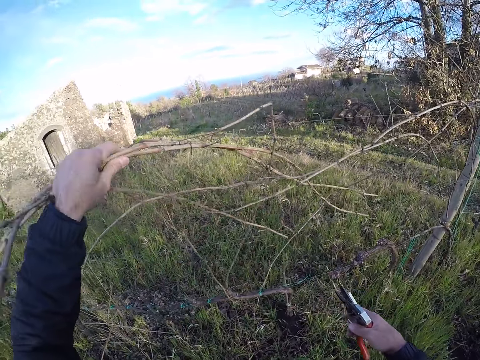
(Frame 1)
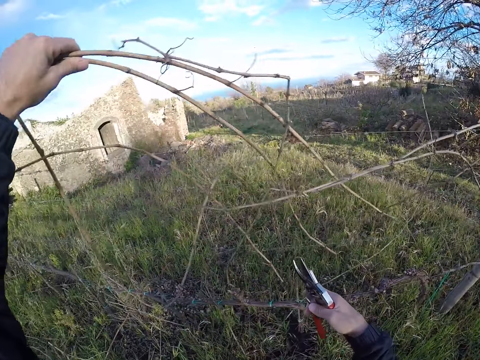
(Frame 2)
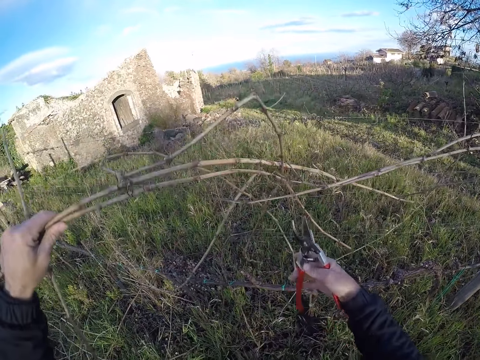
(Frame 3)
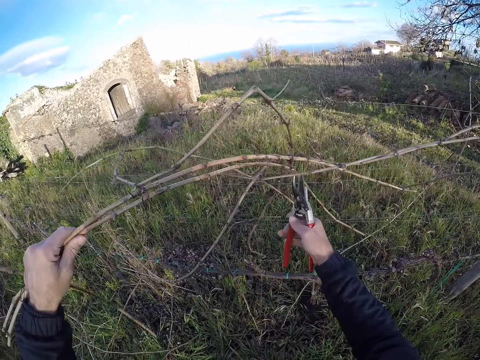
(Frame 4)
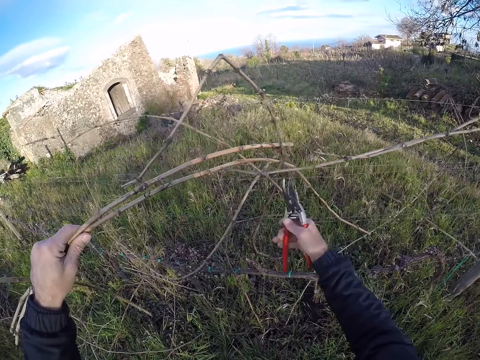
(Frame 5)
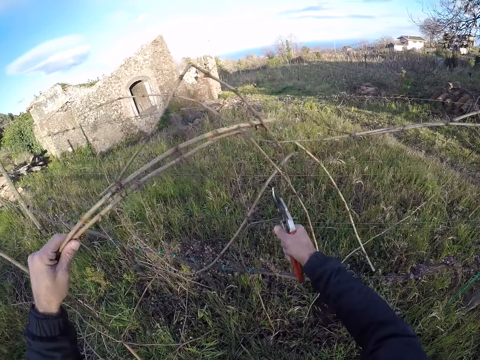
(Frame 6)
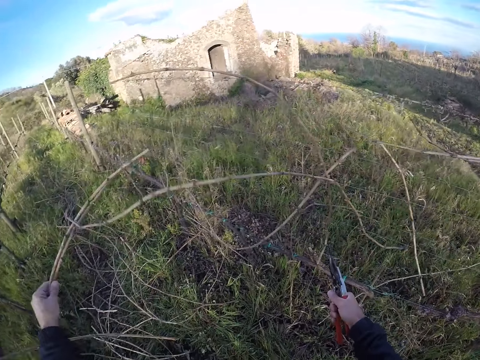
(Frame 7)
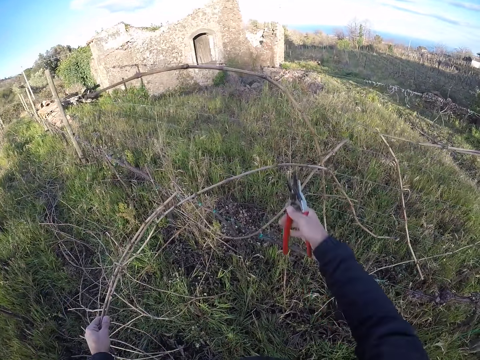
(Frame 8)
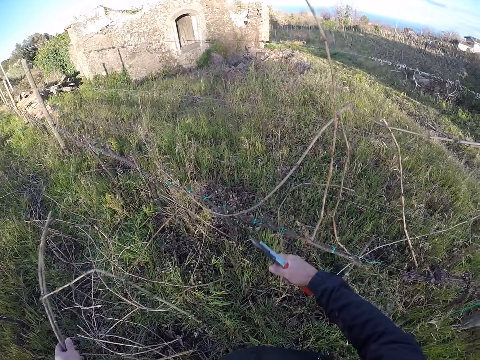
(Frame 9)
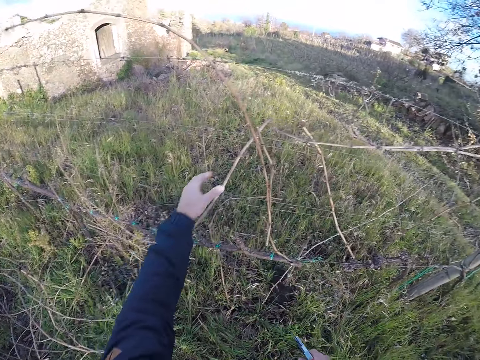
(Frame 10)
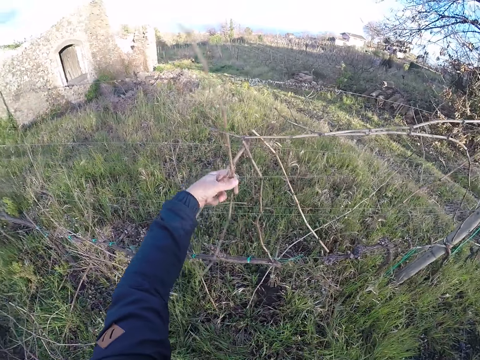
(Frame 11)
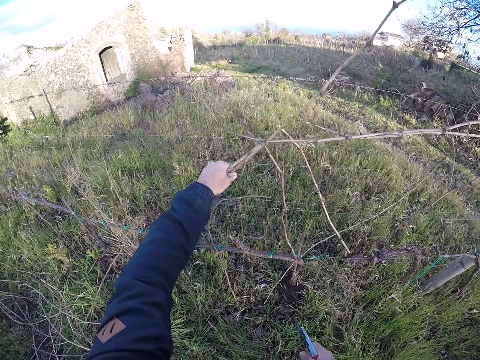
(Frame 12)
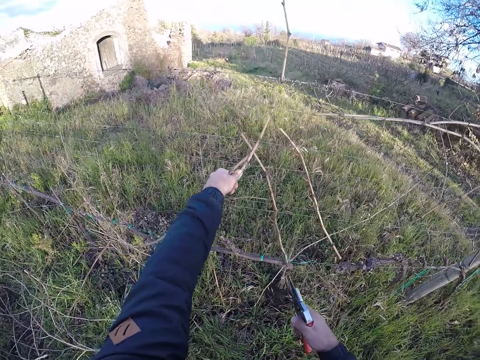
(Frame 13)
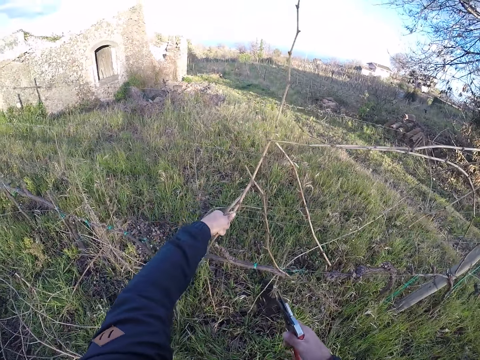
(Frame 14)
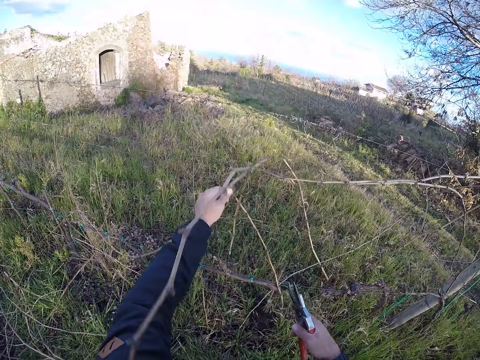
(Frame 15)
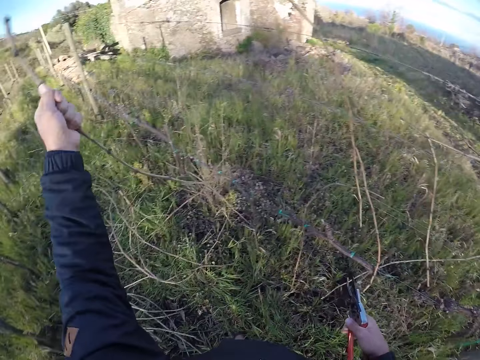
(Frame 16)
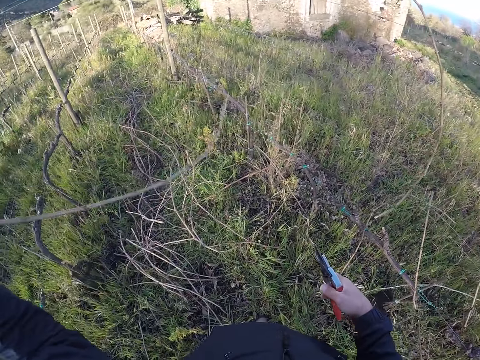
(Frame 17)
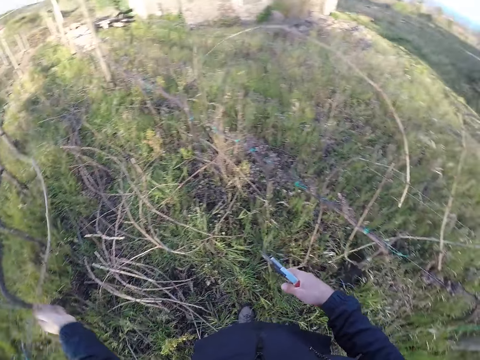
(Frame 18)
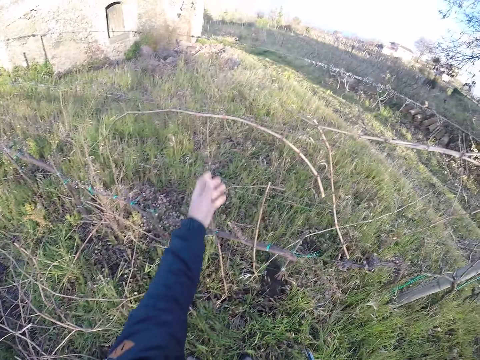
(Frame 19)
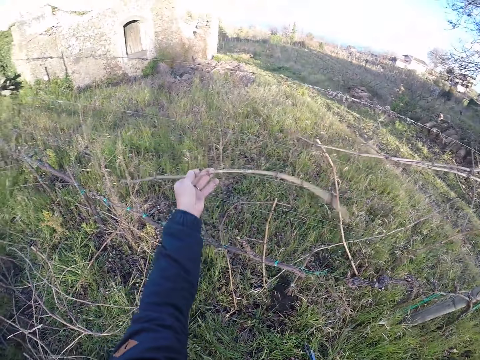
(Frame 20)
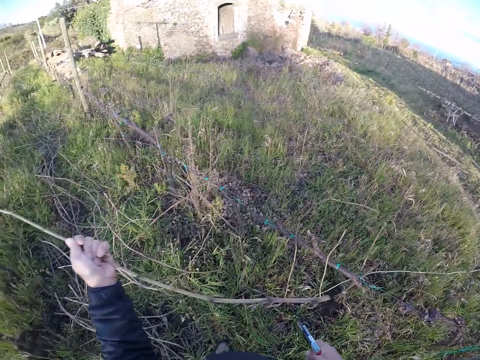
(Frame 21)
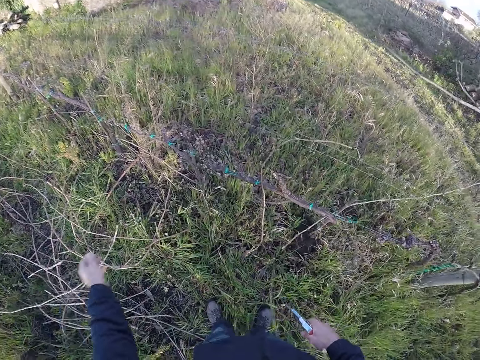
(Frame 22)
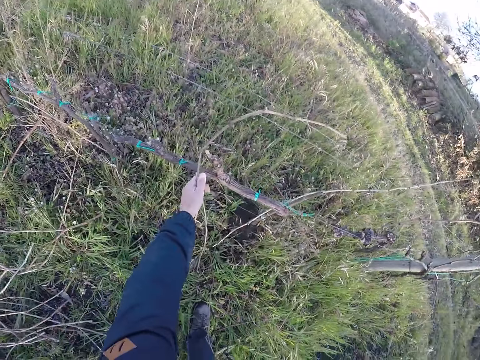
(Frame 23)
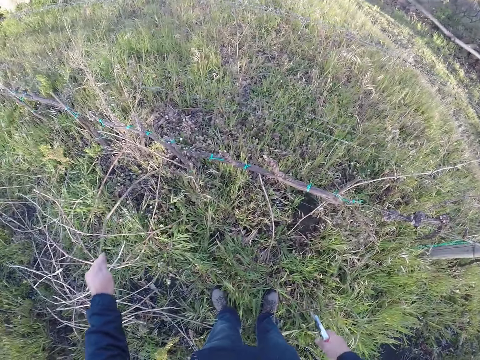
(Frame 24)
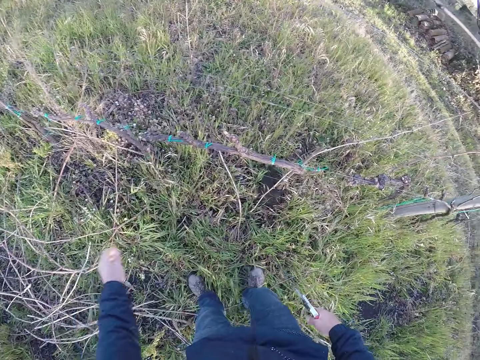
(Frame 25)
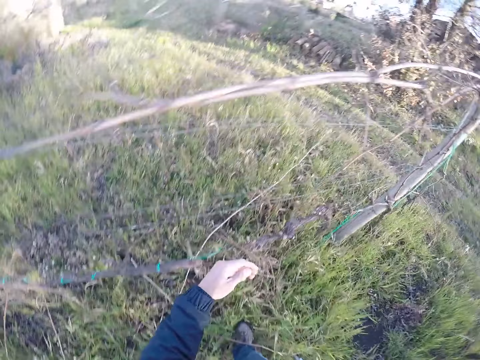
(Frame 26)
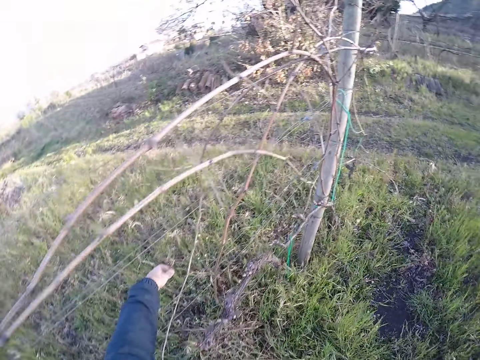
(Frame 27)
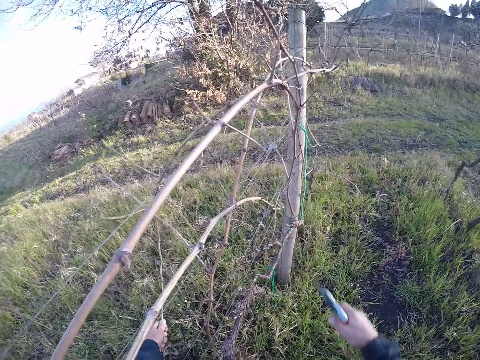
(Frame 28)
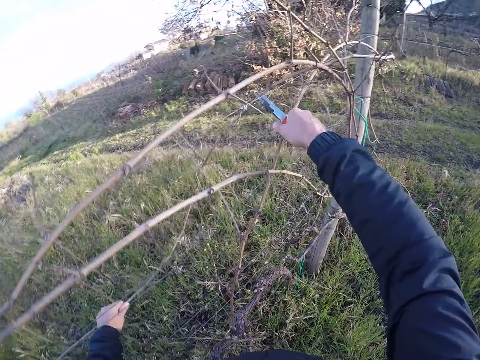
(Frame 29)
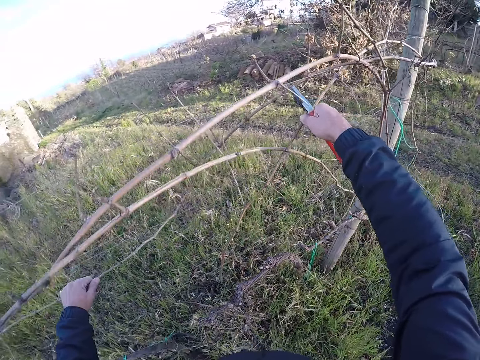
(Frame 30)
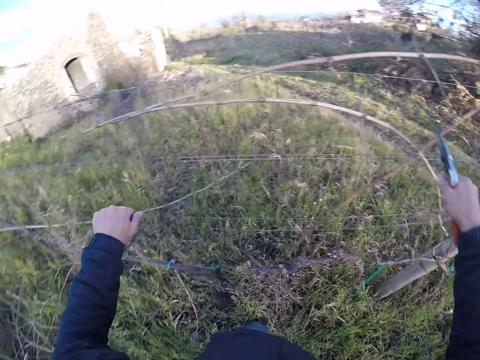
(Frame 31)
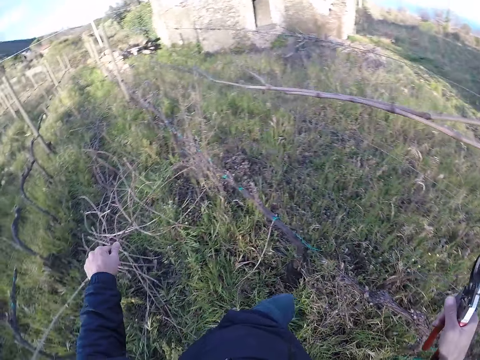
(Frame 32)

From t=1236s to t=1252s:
The camera wearer cuts the twigs with the pruner in her right hand. She drops the twigs on the ground with her left hand. She pulls twigs from the barb wire with her left hand. She holds branches on the fence. She pulls the twig with her left hand. She removes branches from the fence. She drops the twig on the ground with her left hand. She pulls a twig with her left hand. She holds a branch on the fence. She drops the twig on the ground with her left hand. She pulls a twig with her left hand. She drops the twig on the ground with her left hand. She picks a twig from the barb wire with her left hand. She holds a branch on the fence. She cuts the twig with the pruner in her right hand.

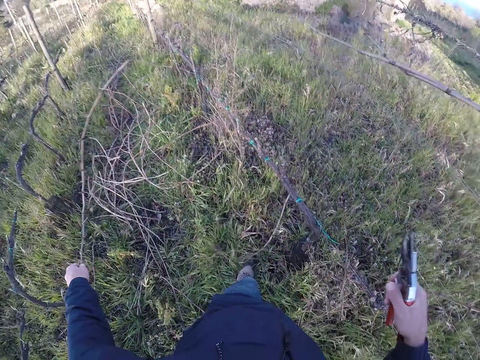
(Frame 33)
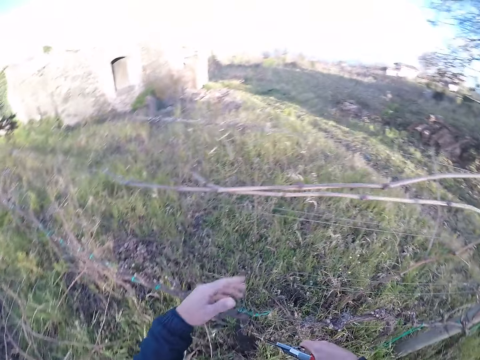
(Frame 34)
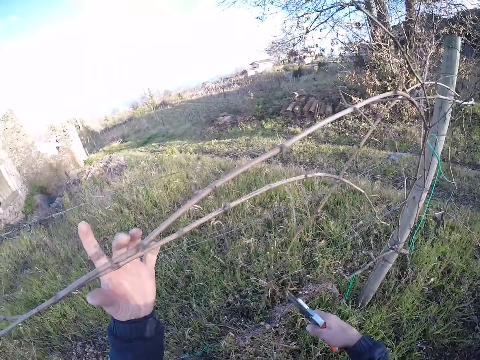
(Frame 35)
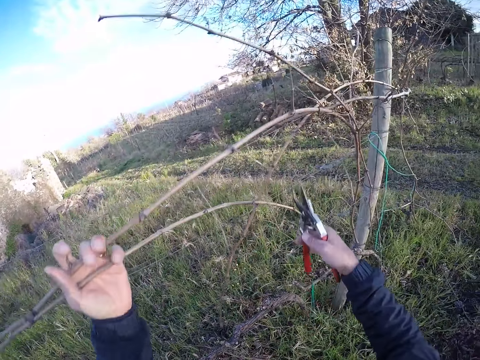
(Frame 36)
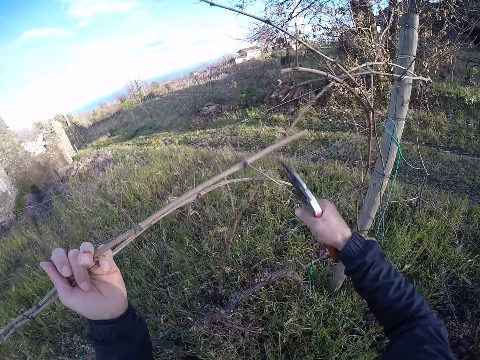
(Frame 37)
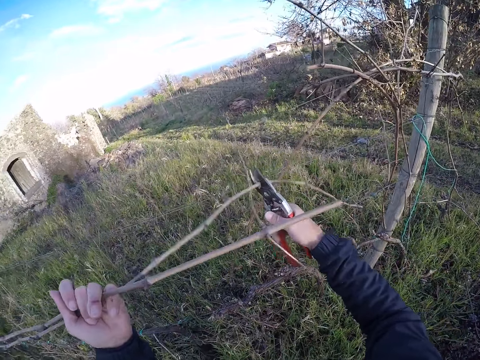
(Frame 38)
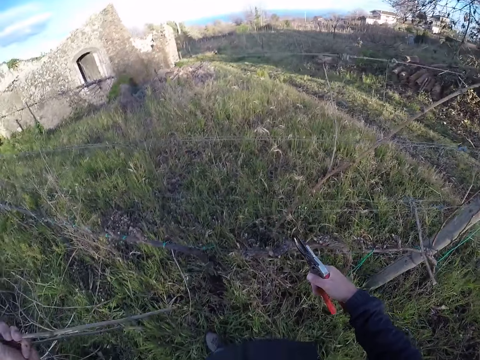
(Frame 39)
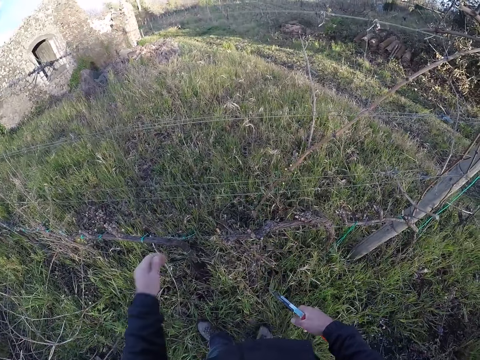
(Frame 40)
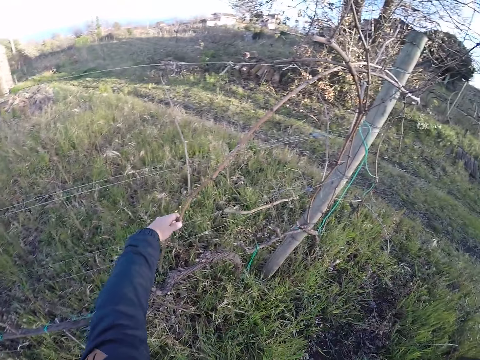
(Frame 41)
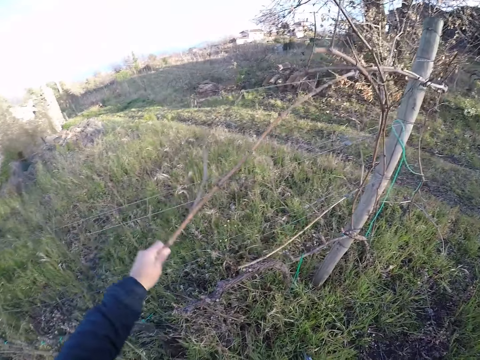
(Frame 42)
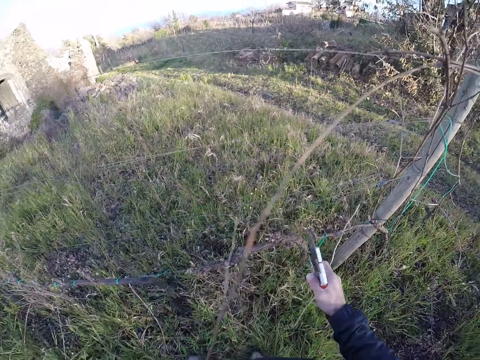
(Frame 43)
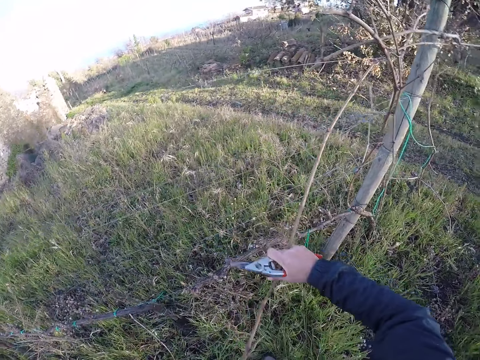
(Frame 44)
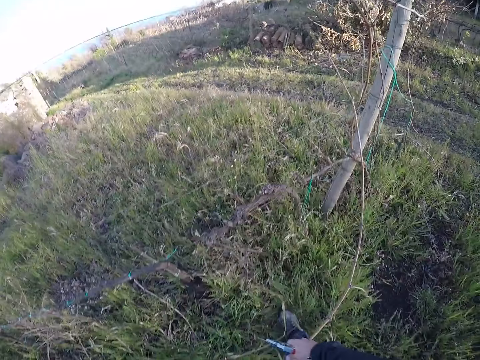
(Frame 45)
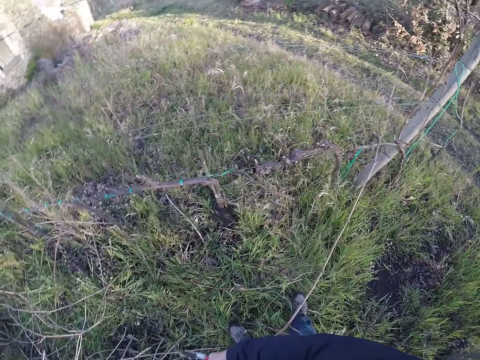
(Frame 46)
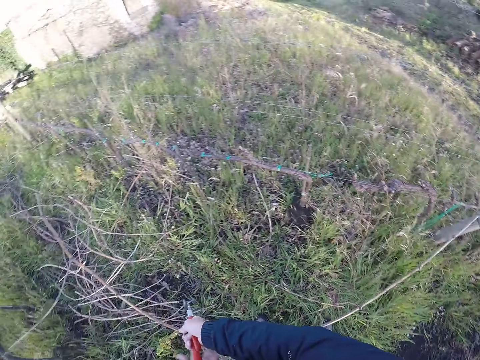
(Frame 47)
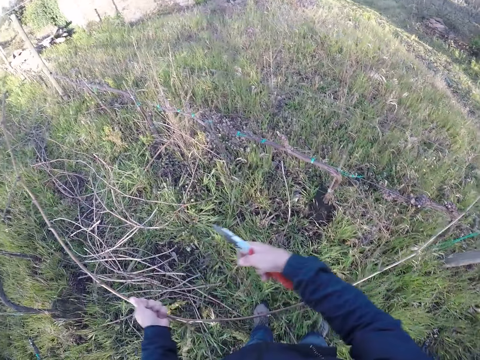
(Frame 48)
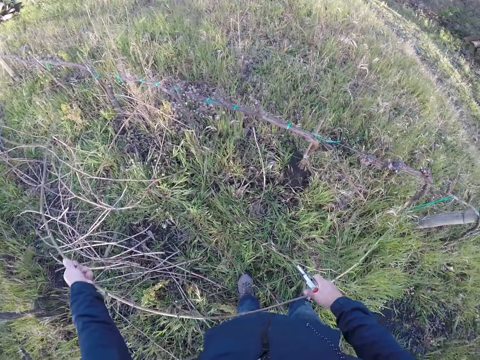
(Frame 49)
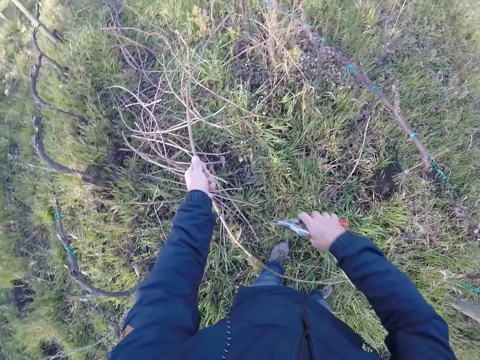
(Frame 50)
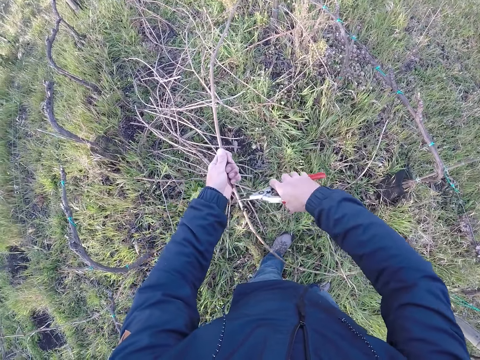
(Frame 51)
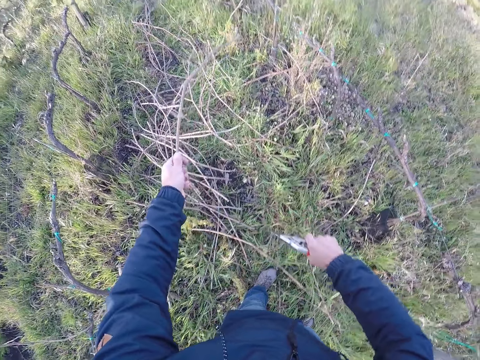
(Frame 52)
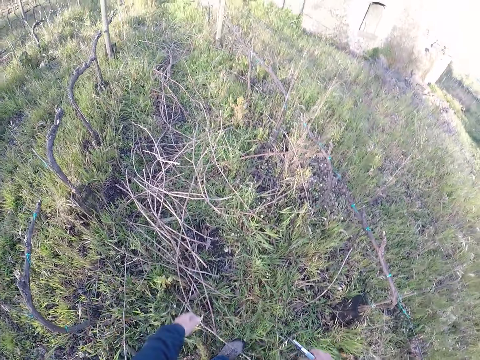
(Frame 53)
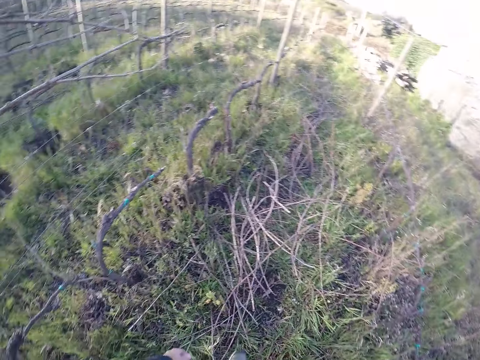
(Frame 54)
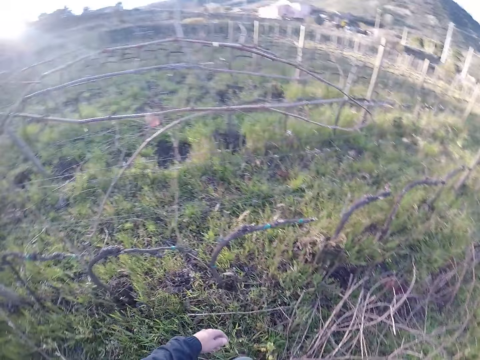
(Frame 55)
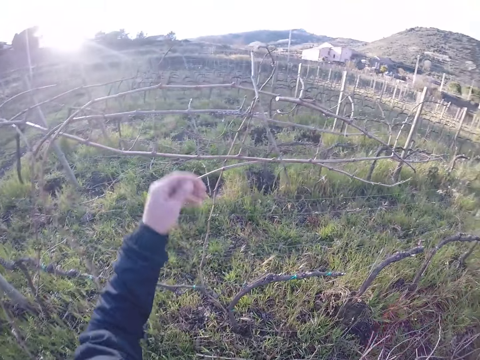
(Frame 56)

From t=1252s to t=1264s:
The camera wearer drops the twig on the ground with her left hand. She holds twigs on the fence with her left hand. She cuts the twigs with the pruner in her right hand. She drops the twigs on the ground with her left hand. She pulls a twig from the barb wire with her left hand. She removes a branch from the fence. She pulls the twig with her right hand. She pulls the twig with her left hand. She cuts the twig with the pruner in her right hand. She drops the twig on the ground with her left hand.
